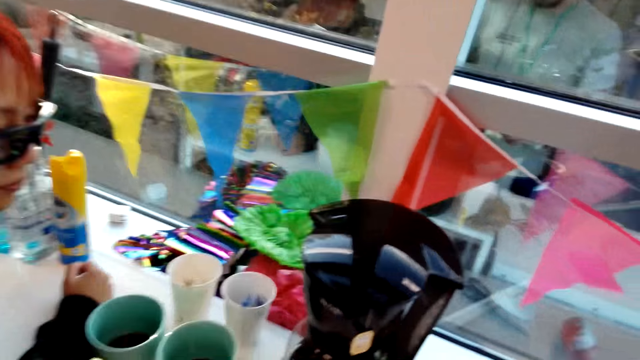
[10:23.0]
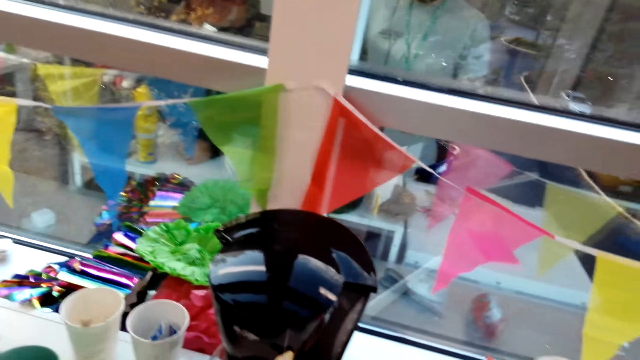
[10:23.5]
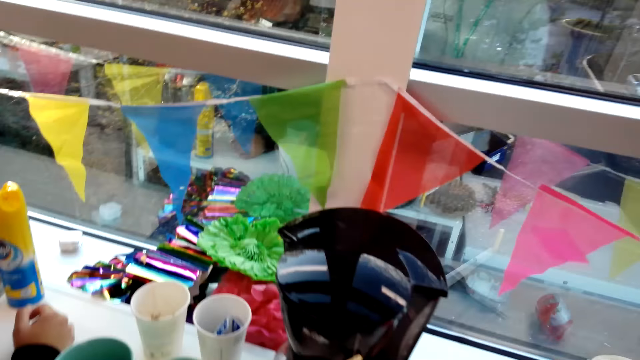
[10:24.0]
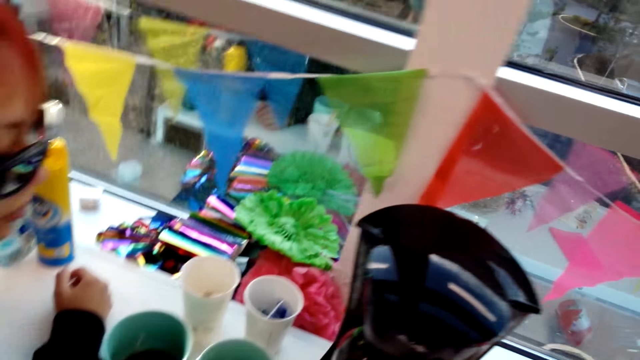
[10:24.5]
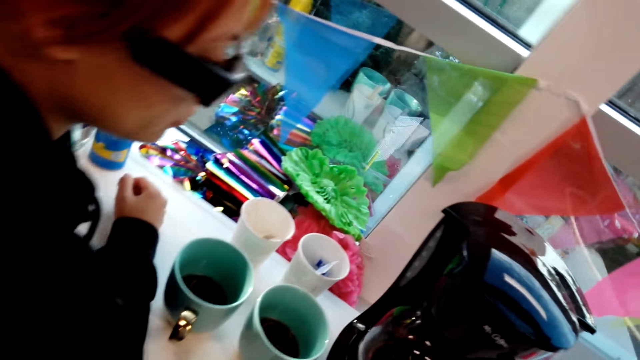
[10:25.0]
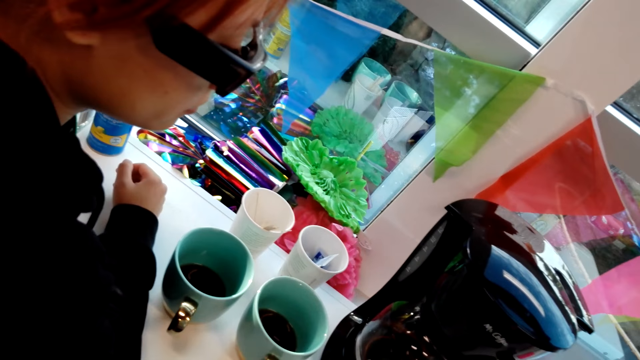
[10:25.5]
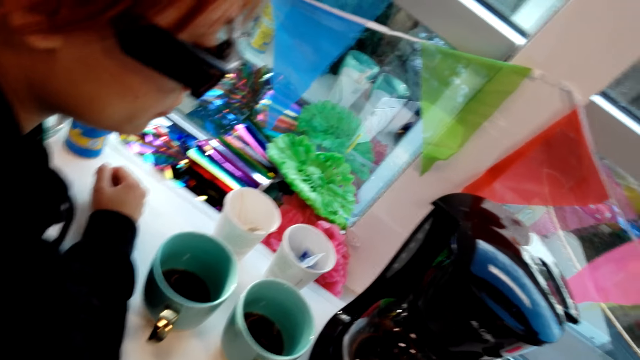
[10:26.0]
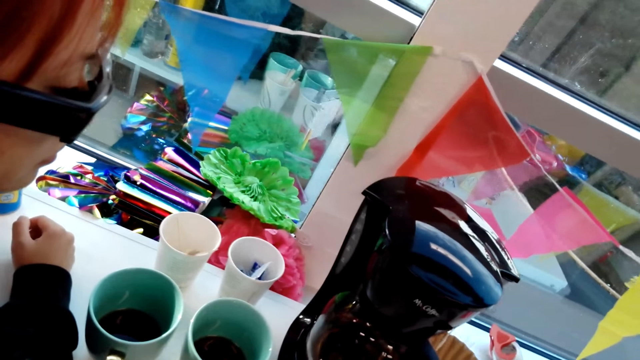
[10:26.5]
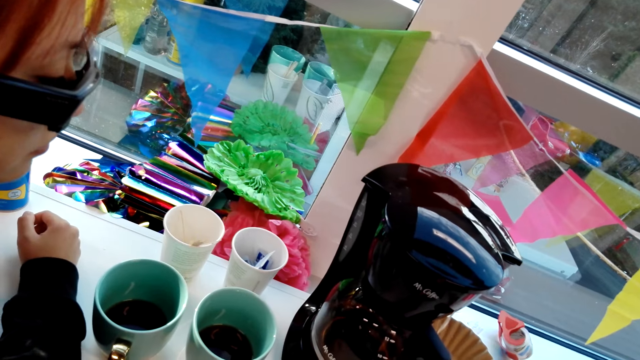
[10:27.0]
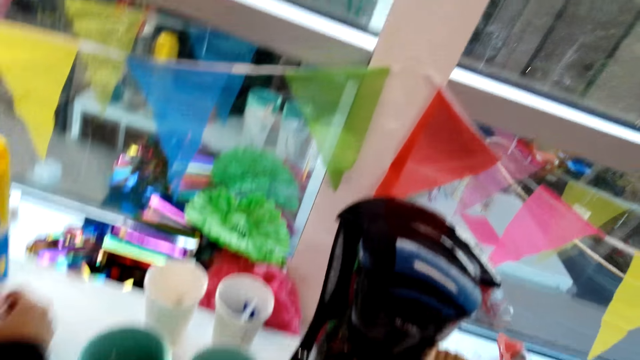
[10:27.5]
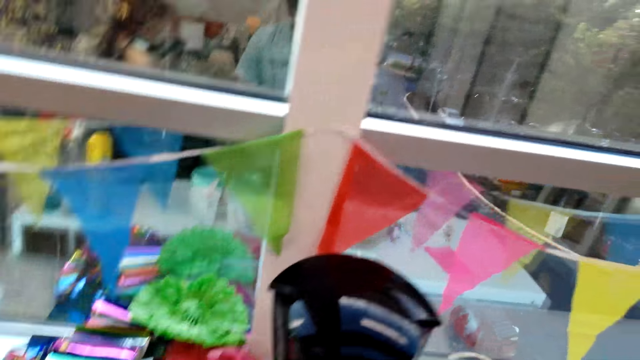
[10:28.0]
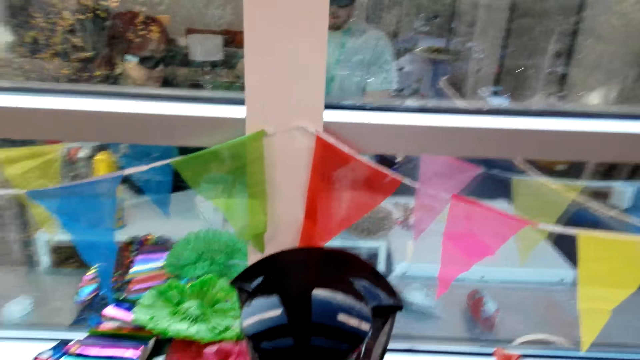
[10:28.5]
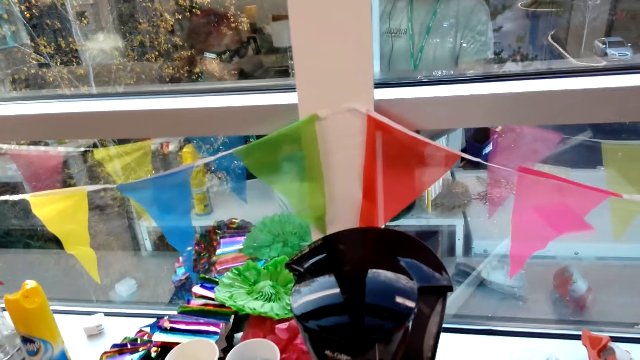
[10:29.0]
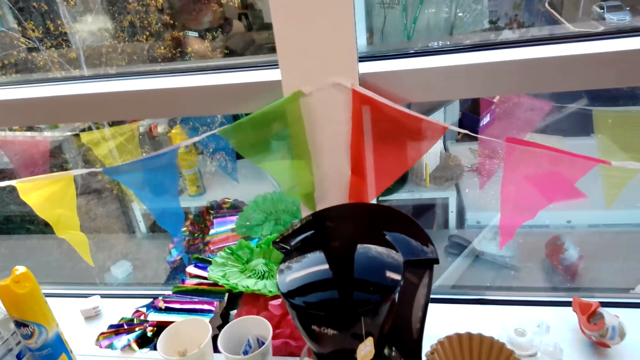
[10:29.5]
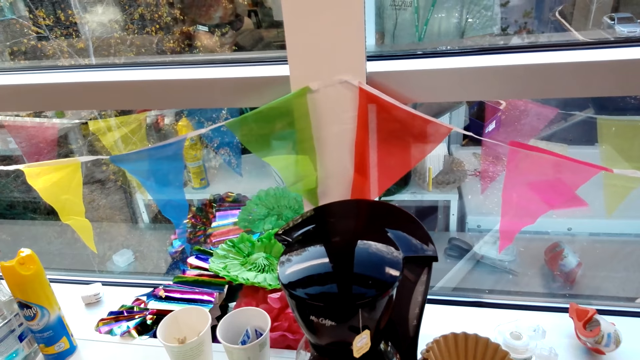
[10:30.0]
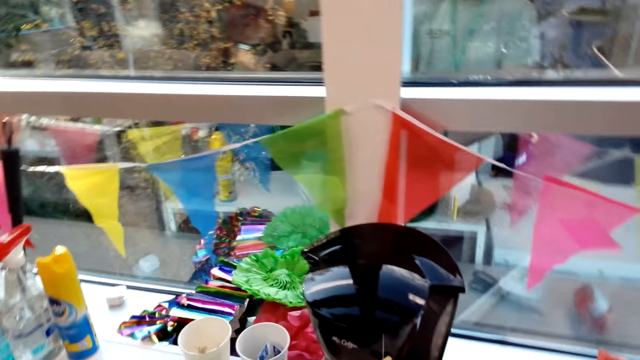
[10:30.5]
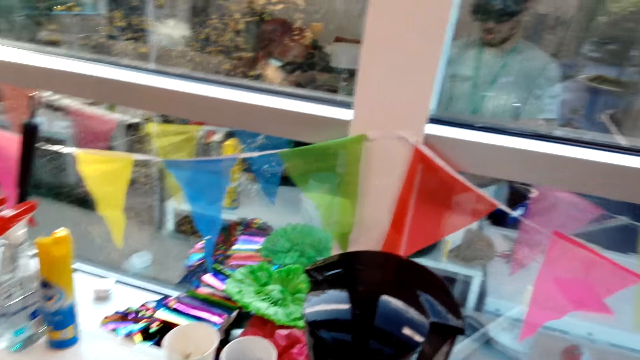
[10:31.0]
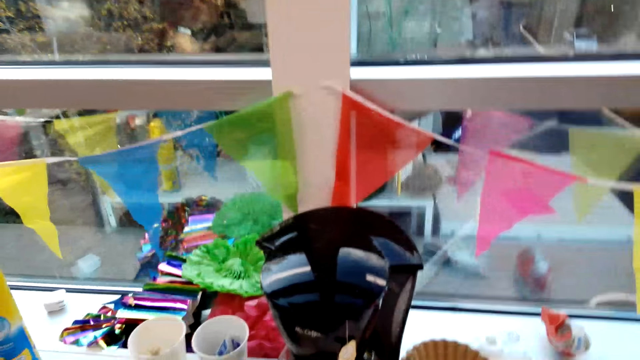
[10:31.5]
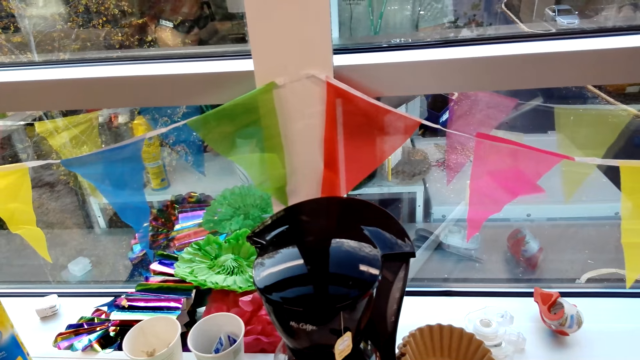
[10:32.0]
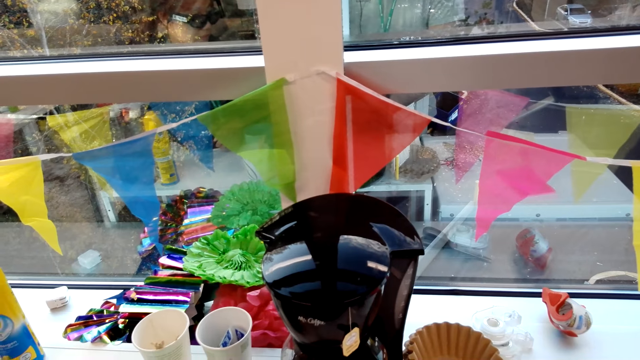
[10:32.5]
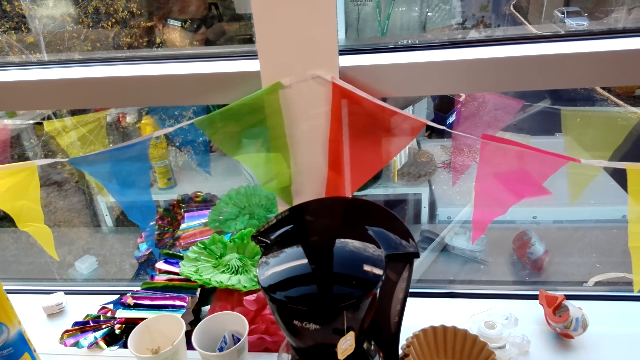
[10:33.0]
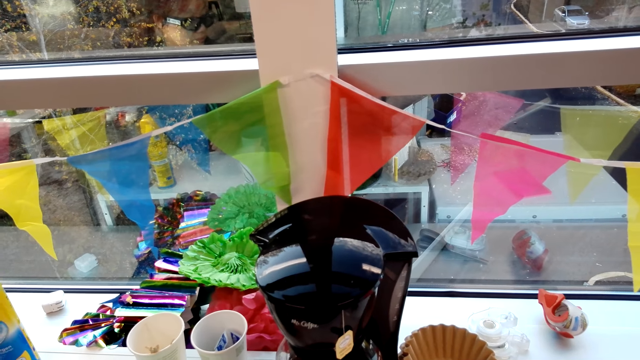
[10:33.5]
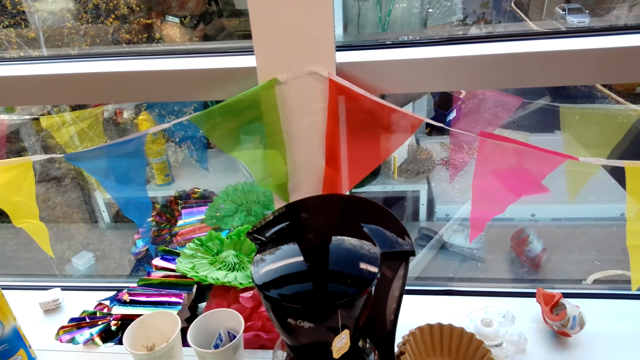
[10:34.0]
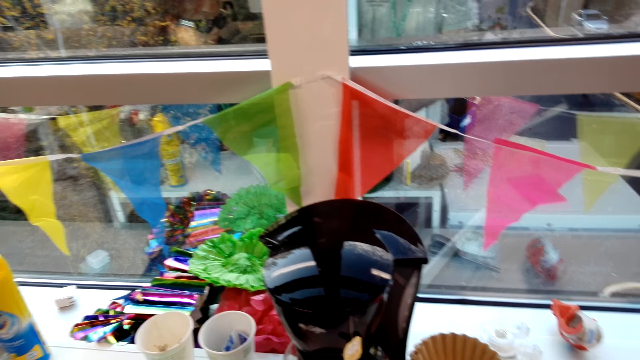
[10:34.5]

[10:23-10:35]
The camera wearer looks around.

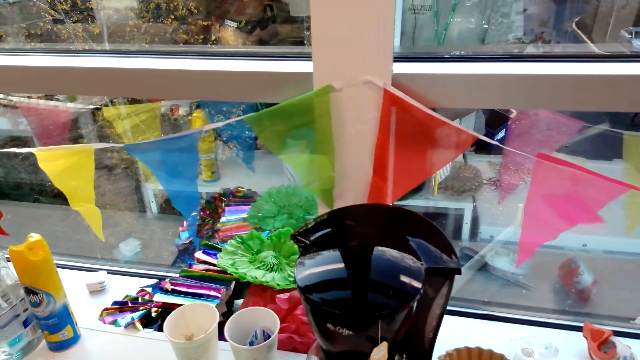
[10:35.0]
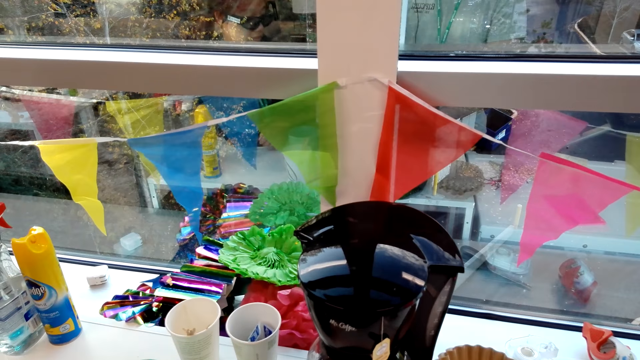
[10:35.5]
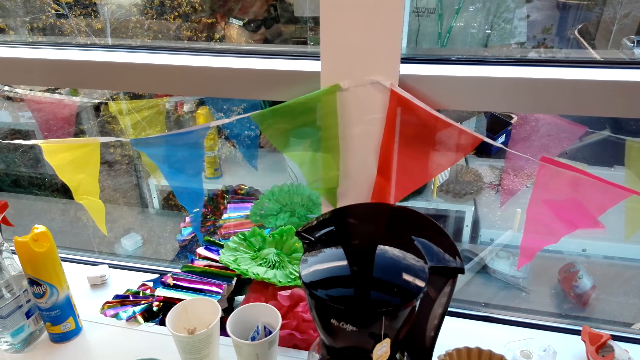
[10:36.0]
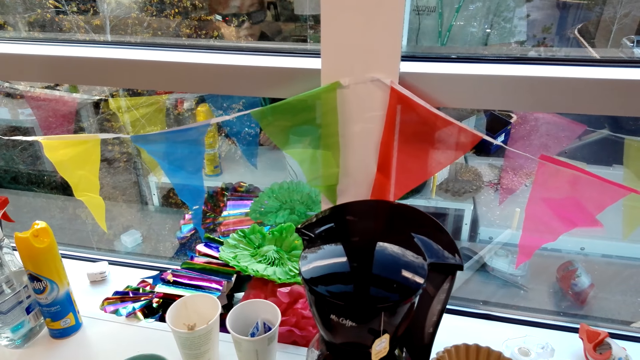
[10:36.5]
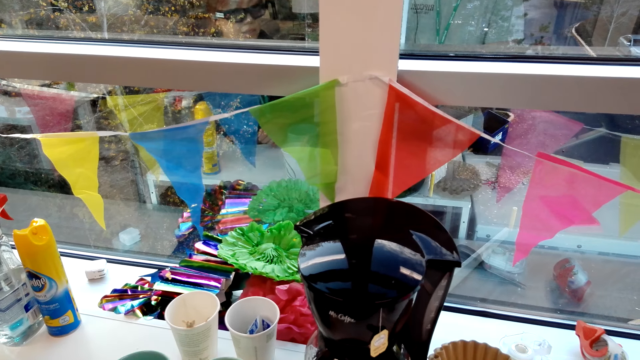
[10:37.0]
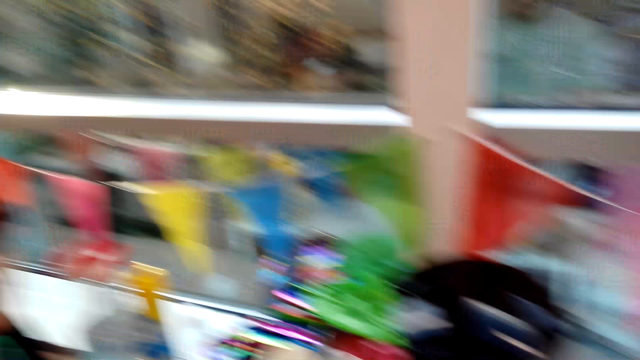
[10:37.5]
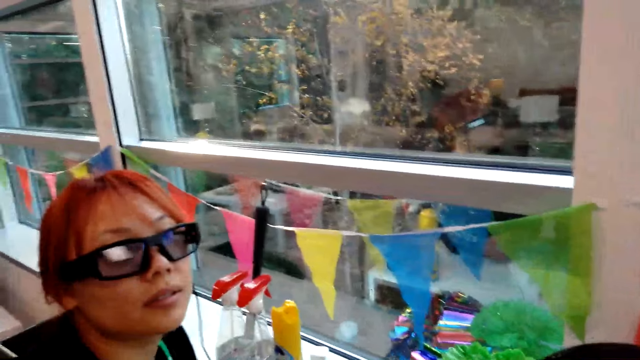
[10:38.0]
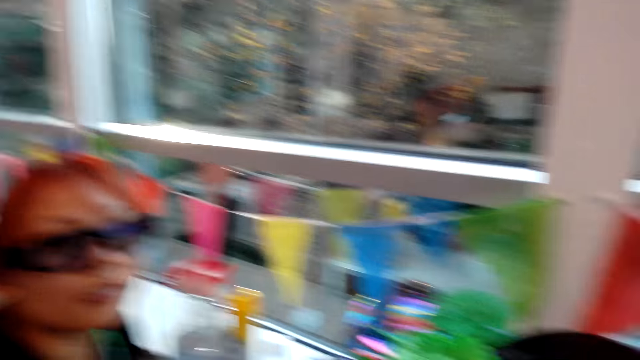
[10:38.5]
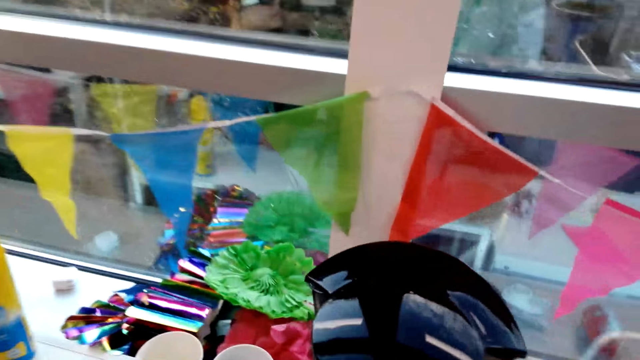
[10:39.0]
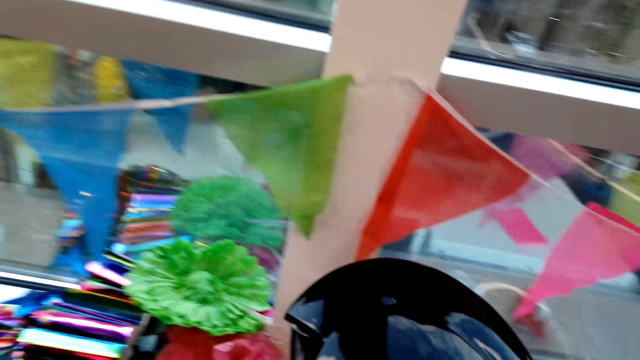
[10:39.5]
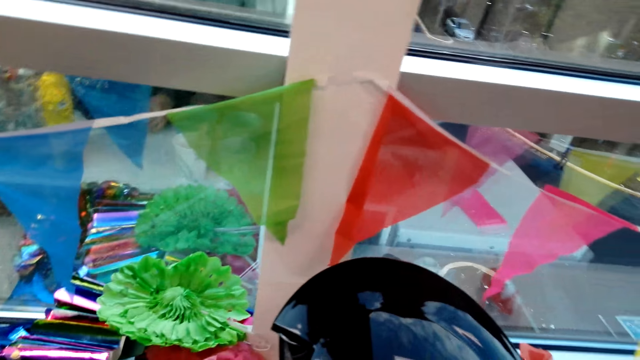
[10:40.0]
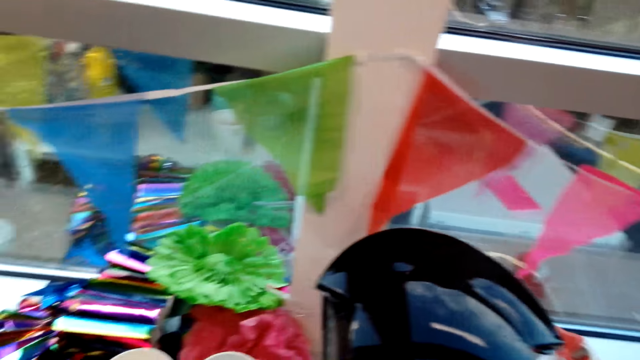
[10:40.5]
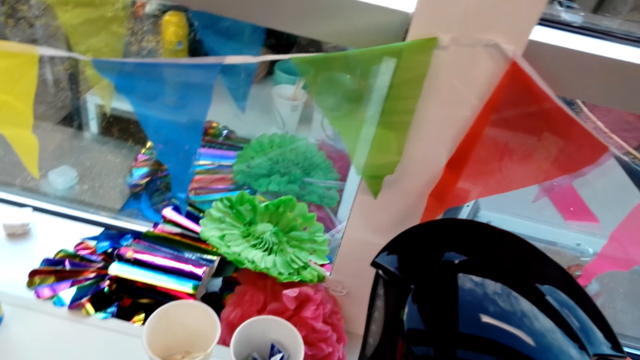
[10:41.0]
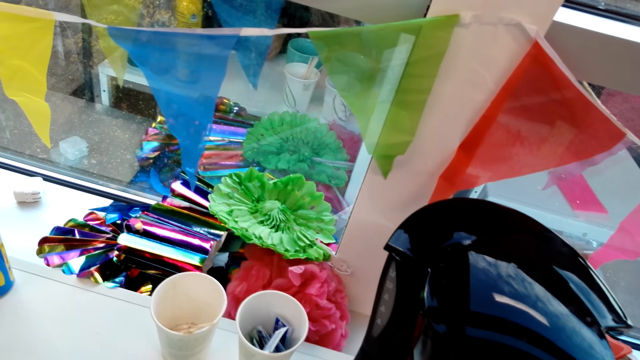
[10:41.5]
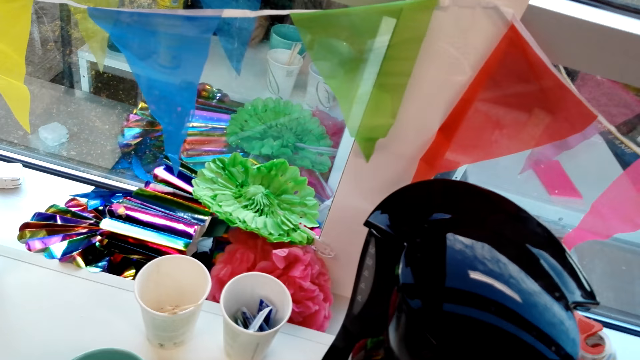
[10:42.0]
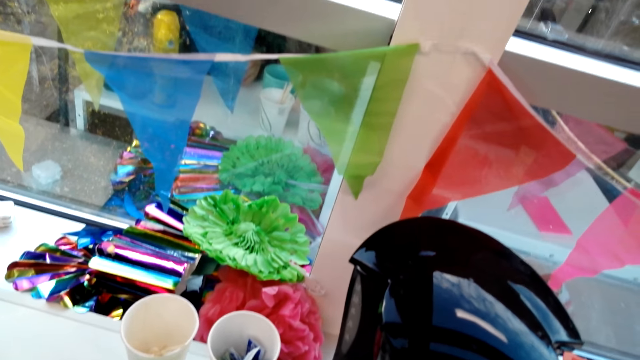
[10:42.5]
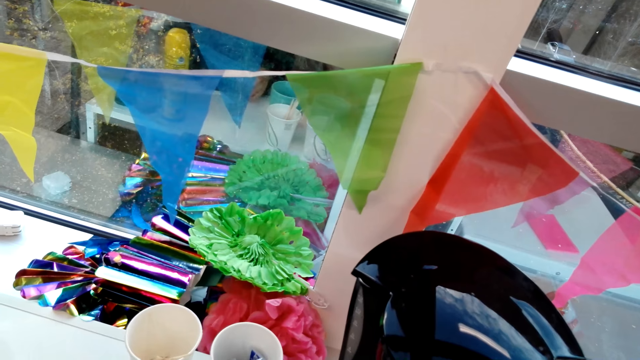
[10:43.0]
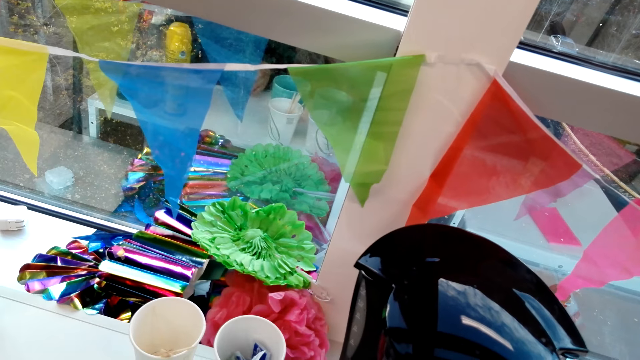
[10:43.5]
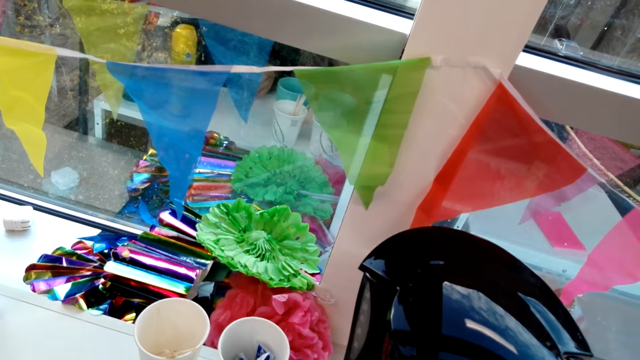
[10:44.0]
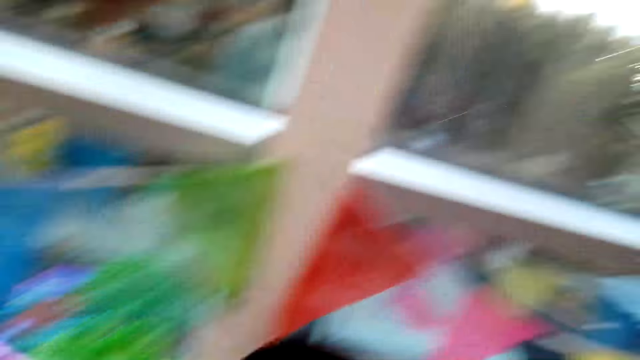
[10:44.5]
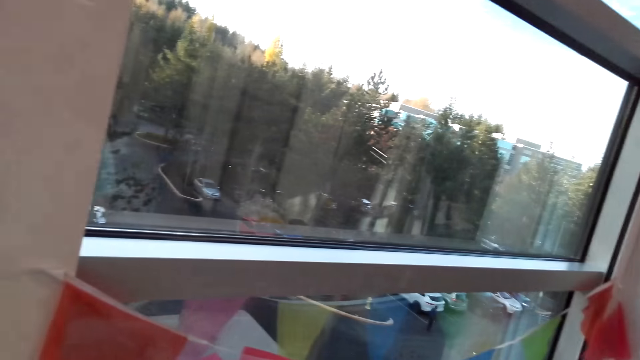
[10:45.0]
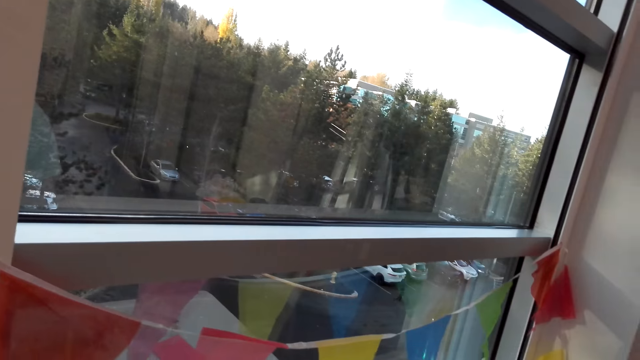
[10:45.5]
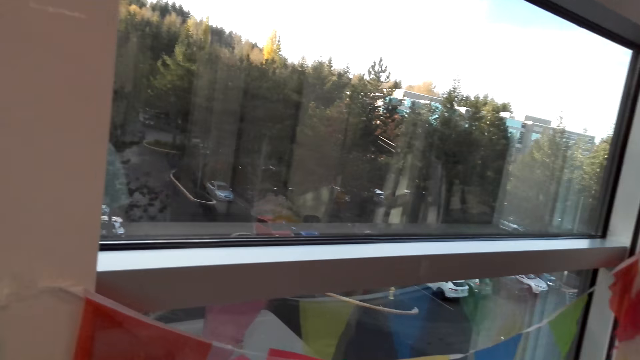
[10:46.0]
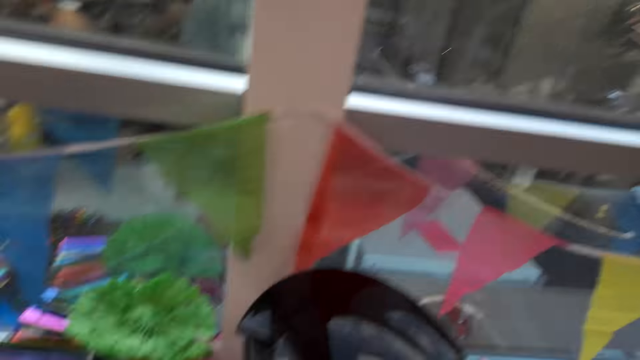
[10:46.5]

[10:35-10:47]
The camera wearer interacts with a woman. They stare at the woman. They hold the coffee maker. They look around.
